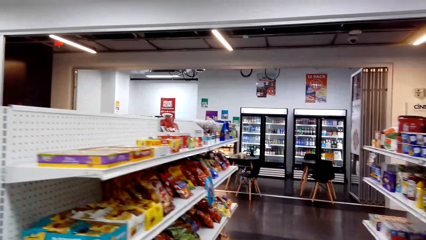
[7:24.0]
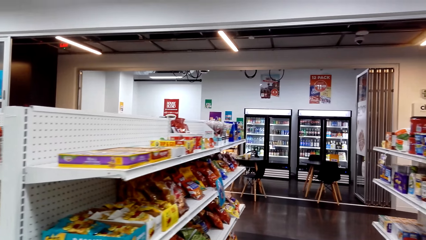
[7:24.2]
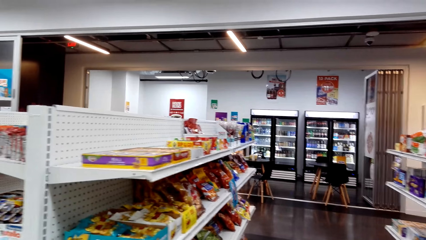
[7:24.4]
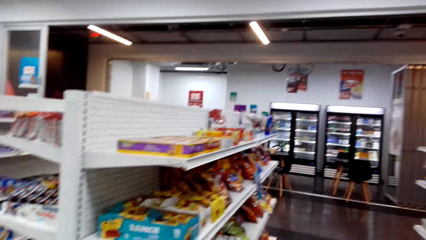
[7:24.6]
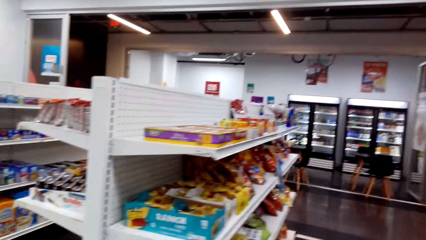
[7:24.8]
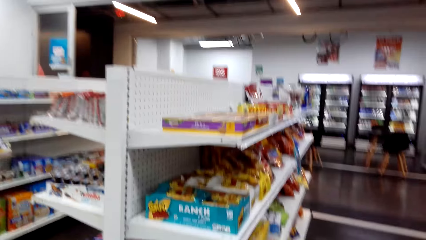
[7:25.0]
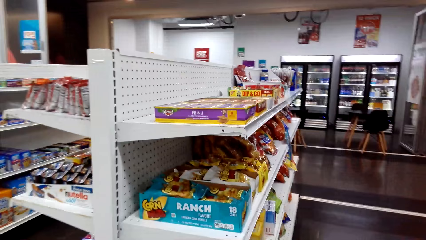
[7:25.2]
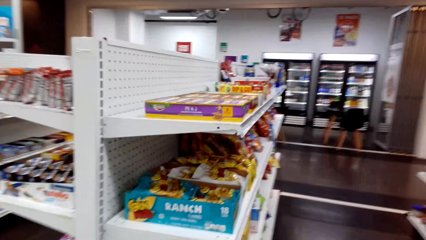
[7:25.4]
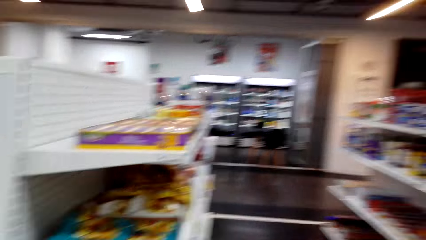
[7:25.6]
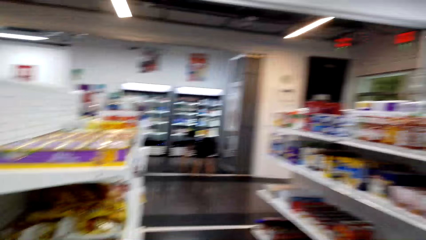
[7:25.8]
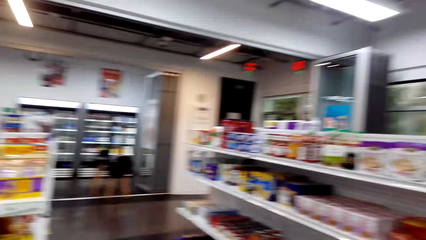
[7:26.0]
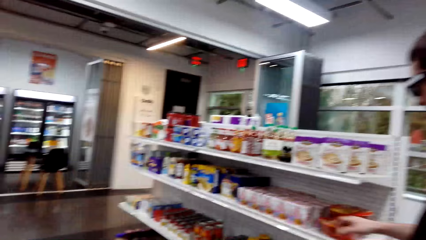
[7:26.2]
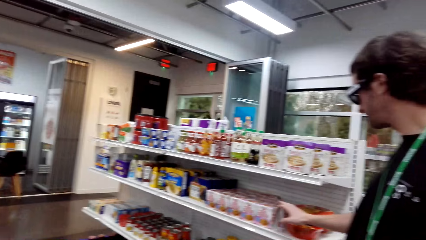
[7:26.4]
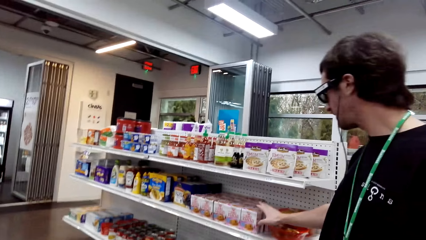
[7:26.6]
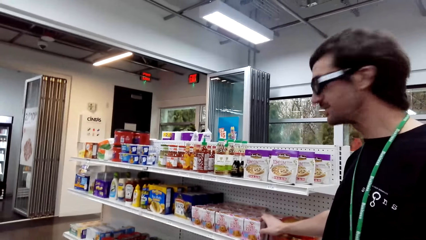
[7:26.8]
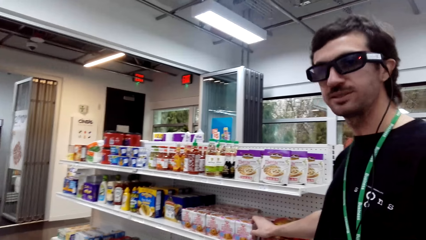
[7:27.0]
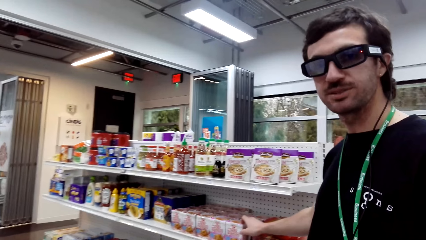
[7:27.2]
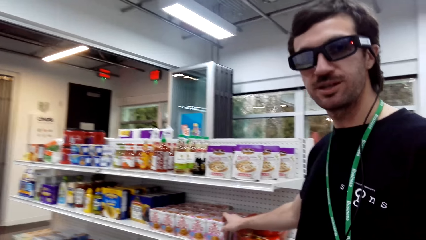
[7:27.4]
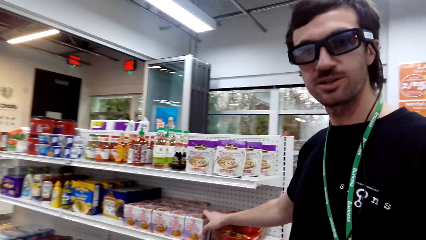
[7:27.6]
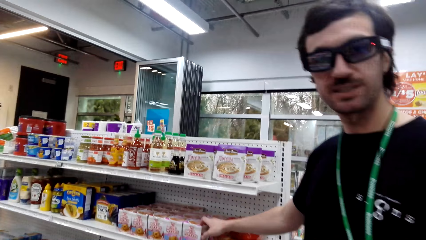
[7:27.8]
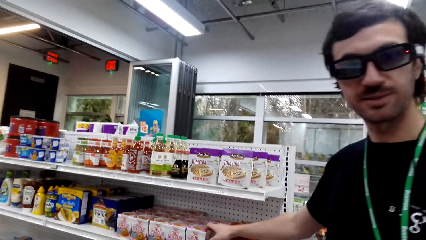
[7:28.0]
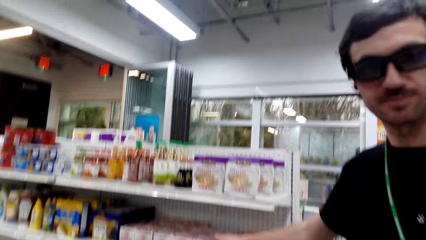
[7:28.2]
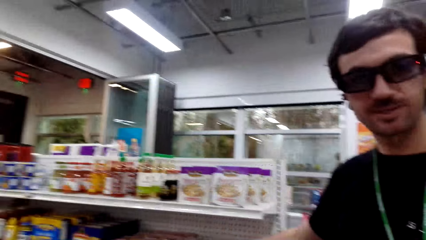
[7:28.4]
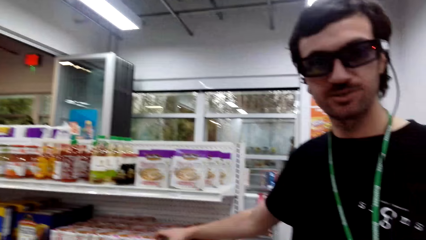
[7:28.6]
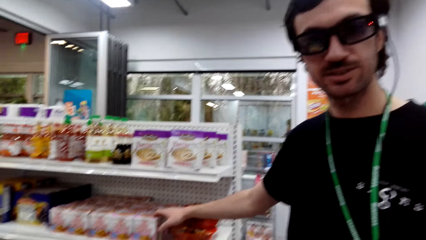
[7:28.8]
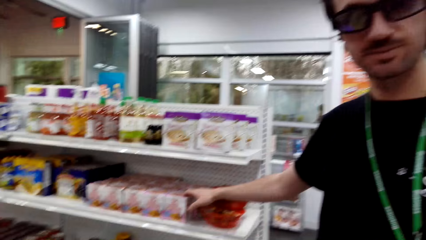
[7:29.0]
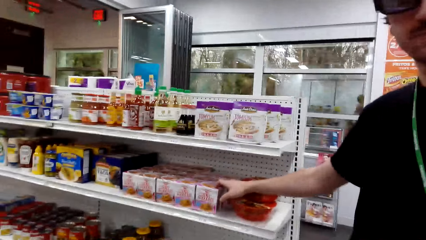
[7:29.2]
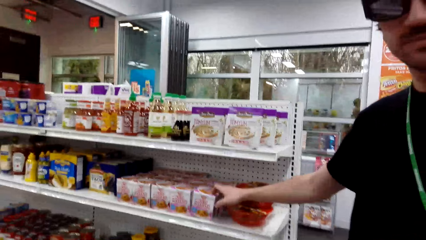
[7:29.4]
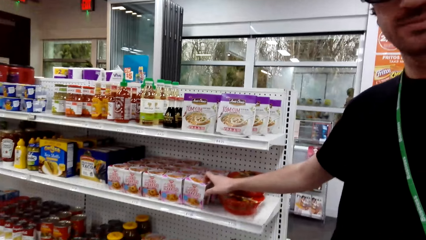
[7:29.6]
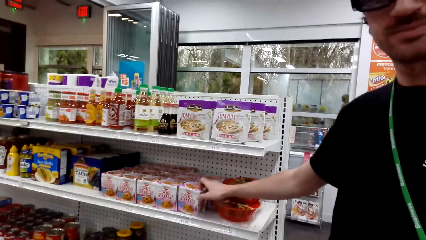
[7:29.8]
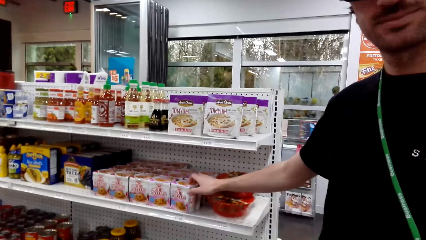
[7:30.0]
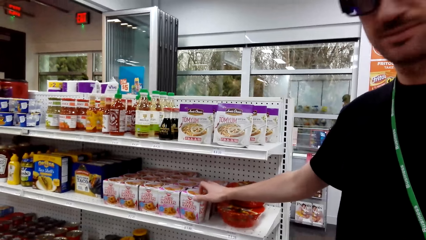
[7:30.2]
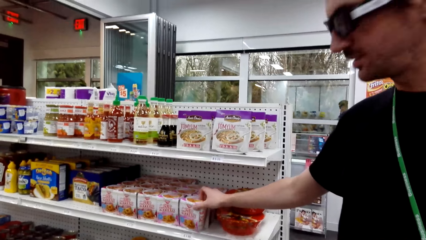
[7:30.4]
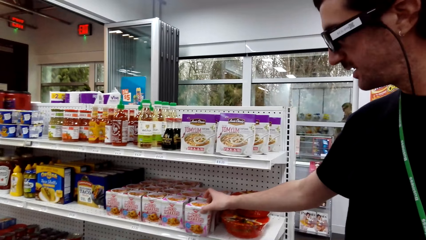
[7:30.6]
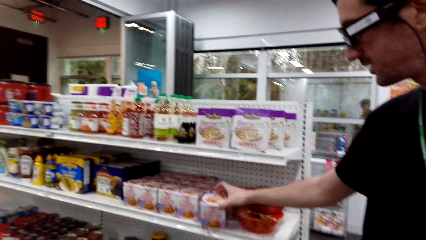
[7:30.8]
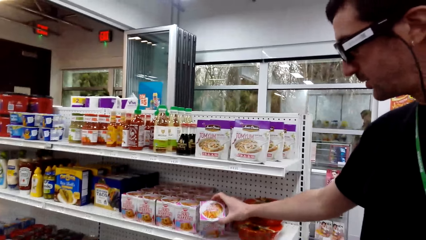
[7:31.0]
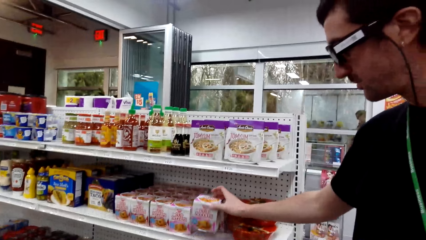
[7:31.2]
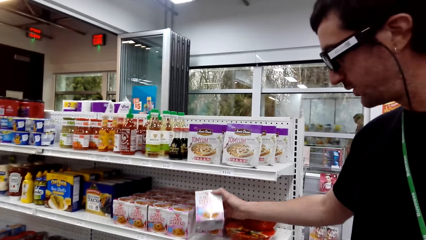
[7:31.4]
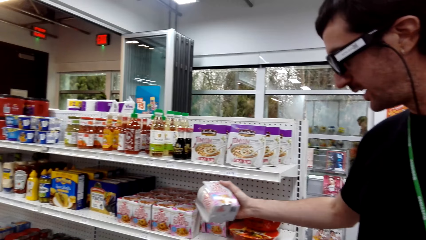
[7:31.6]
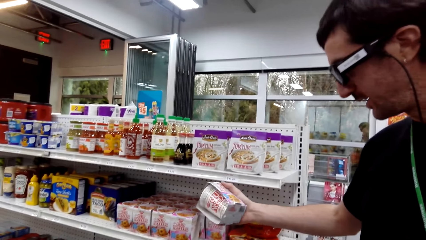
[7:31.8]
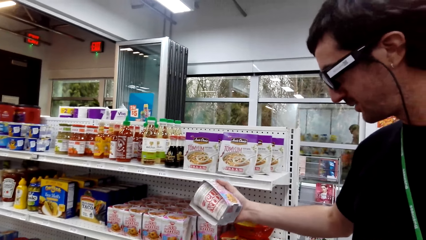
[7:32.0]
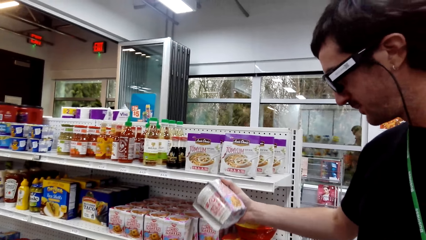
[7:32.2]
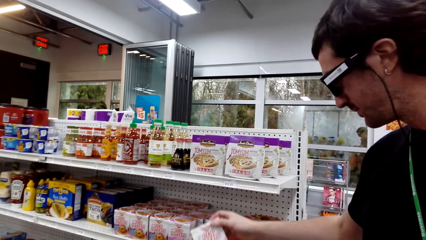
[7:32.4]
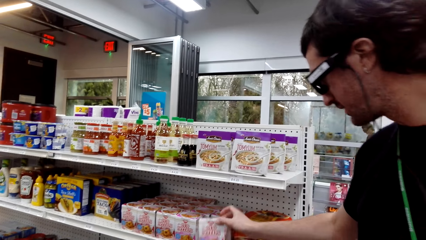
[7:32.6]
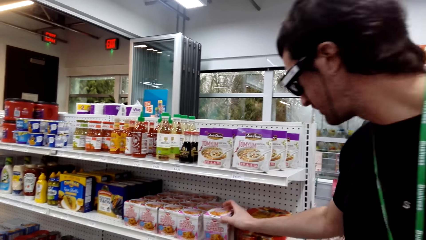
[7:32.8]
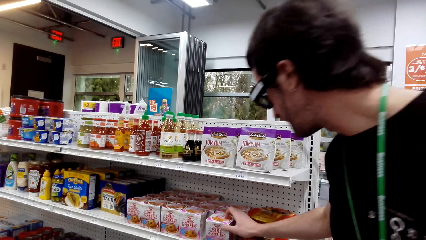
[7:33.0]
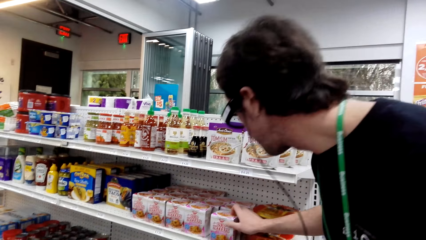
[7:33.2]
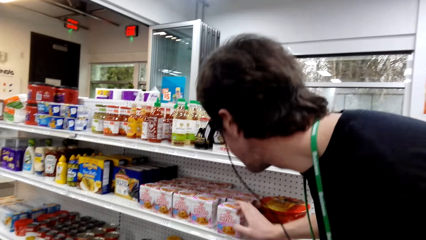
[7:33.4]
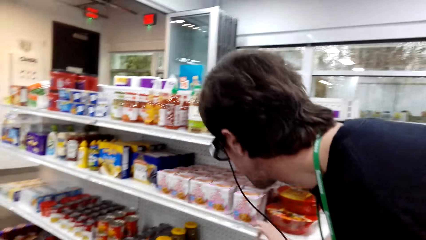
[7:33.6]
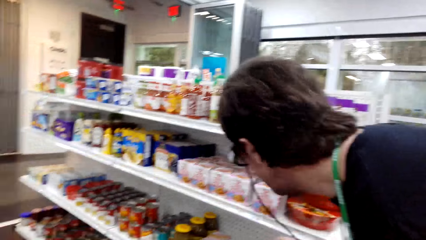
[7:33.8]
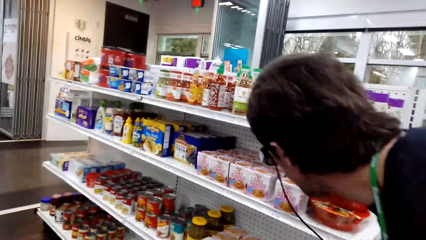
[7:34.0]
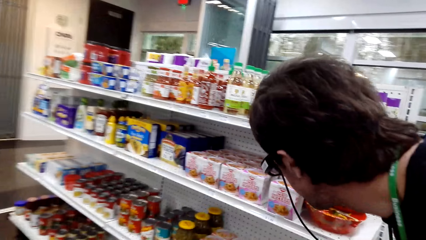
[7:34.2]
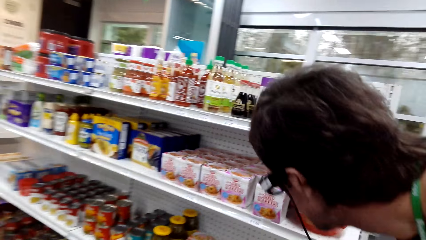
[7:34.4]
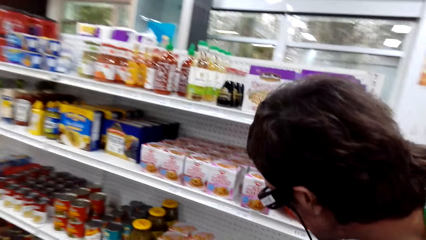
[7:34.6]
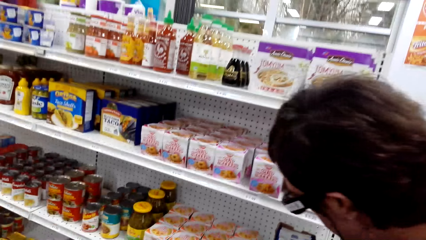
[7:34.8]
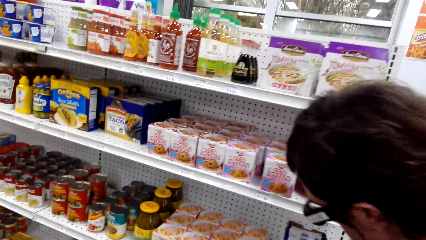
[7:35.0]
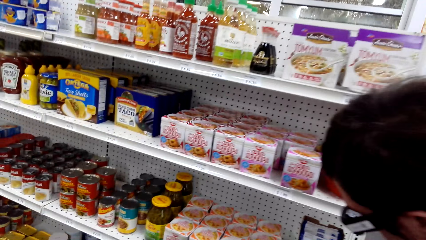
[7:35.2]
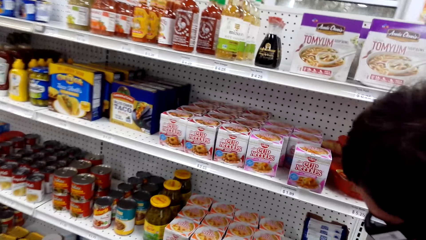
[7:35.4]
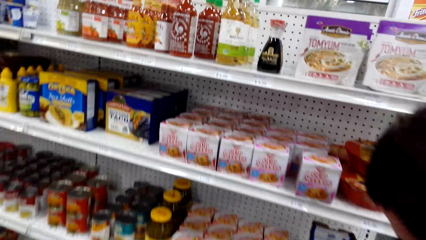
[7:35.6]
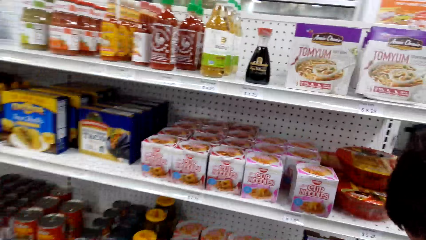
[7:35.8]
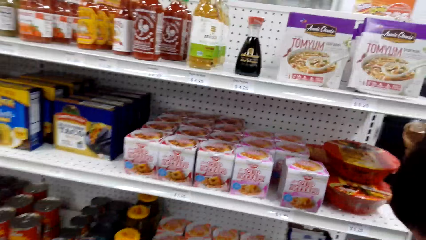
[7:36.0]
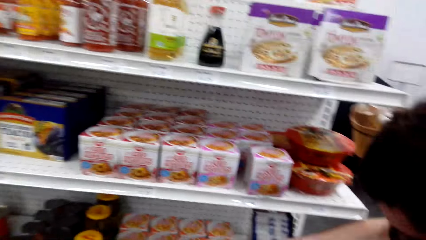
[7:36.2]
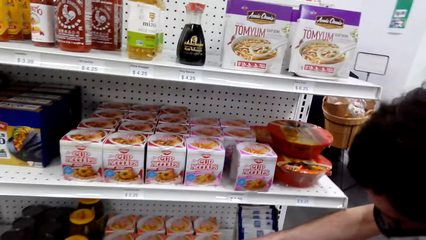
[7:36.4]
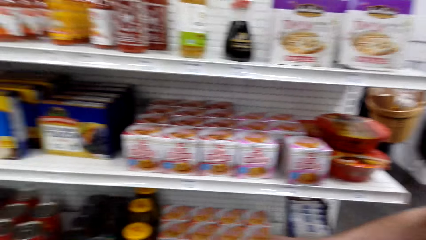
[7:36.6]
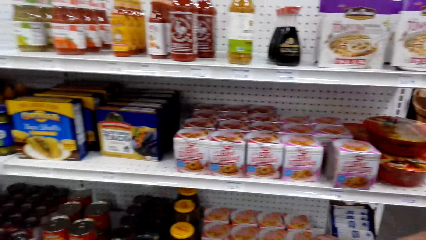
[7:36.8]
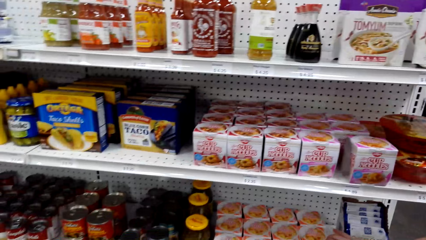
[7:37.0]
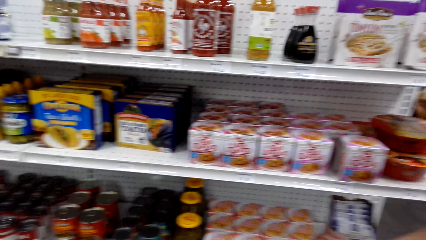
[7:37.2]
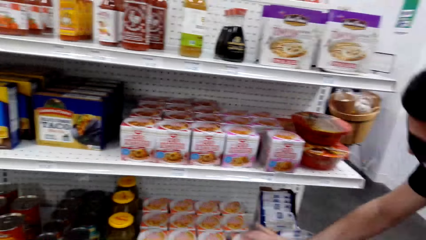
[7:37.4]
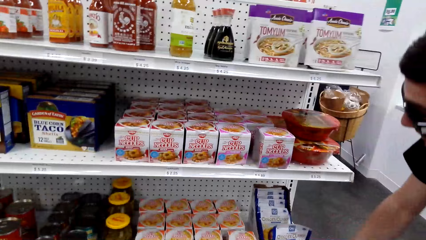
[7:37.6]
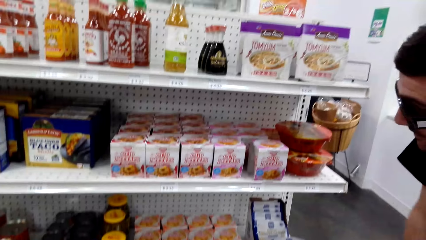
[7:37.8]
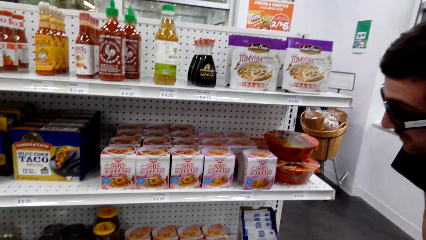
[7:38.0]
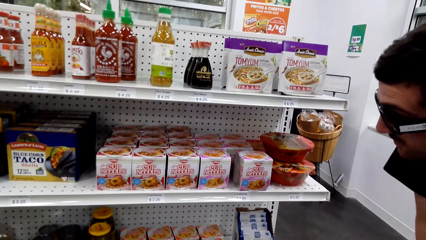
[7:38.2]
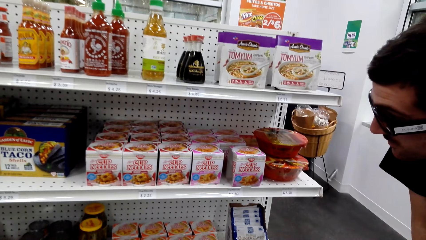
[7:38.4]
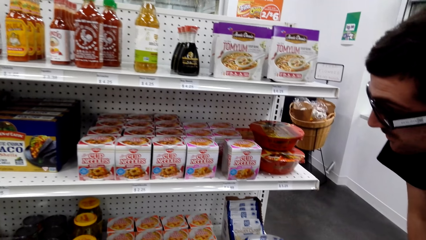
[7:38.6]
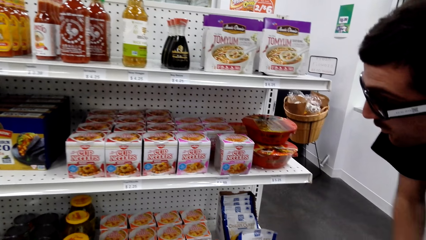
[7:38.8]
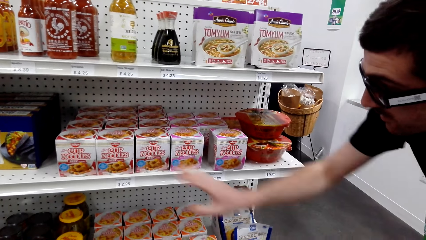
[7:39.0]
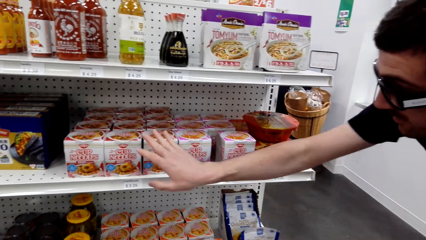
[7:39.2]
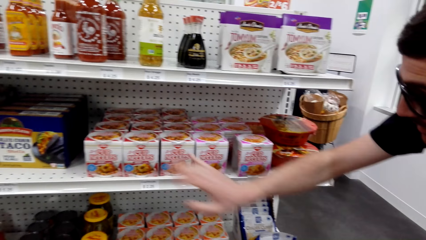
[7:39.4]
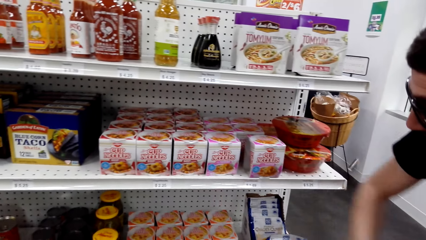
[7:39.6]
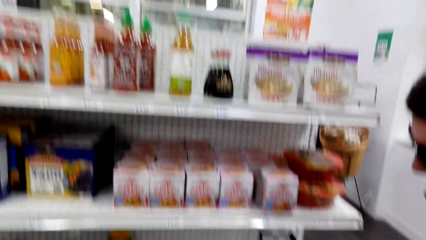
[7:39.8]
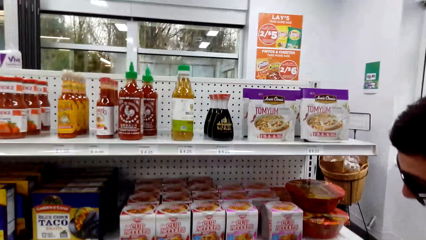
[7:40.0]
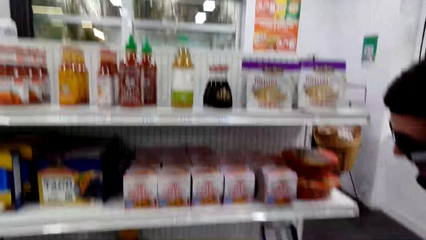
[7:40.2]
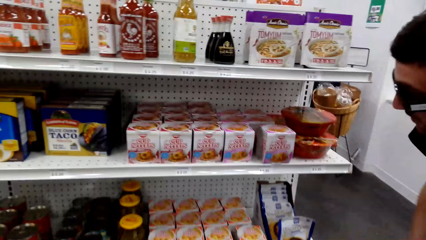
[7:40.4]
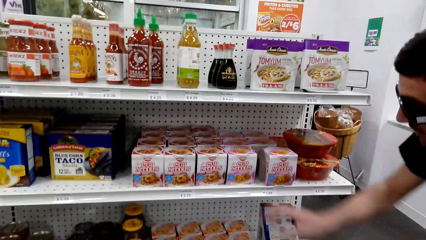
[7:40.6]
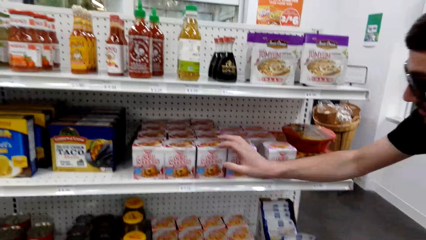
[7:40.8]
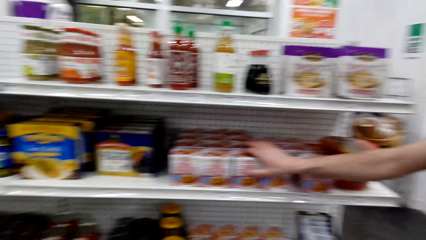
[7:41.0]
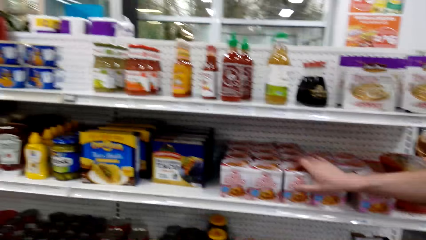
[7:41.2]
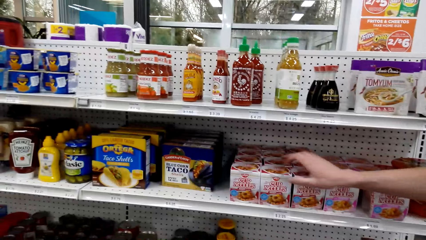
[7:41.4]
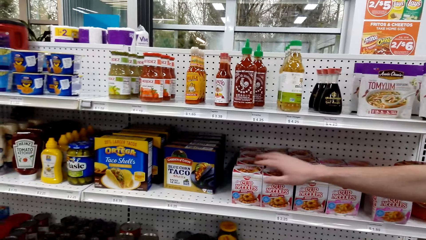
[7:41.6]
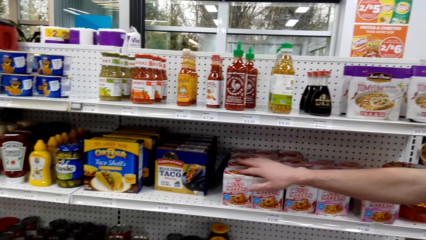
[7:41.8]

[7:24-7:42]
A man looks at the camera wearer. The man looks at the container, touches something on the shelf, and picks up something from the shelf. The man puts the container on the shelf and looks at the shelf. The camera wearer looks around. The man moves the hand and picks up the container.
